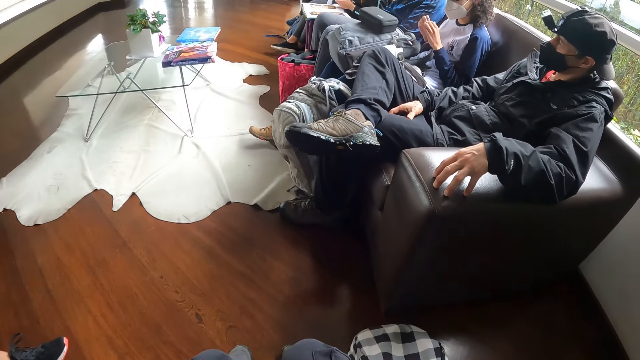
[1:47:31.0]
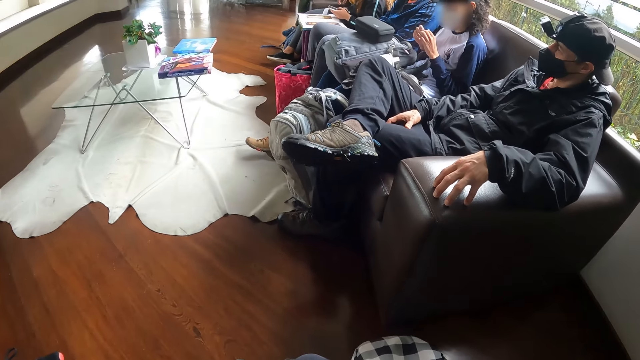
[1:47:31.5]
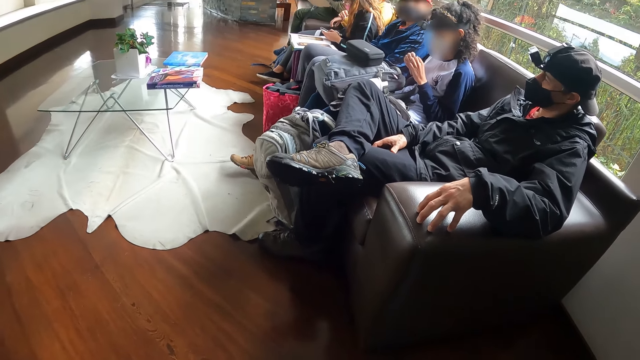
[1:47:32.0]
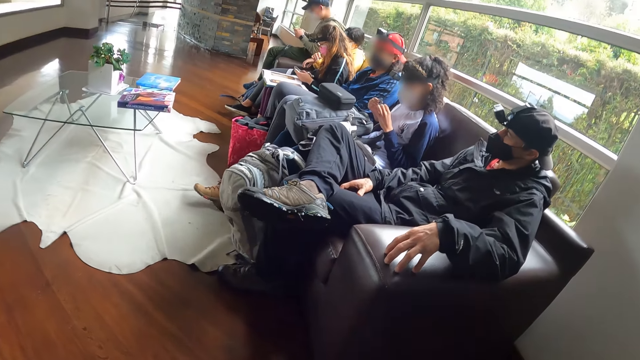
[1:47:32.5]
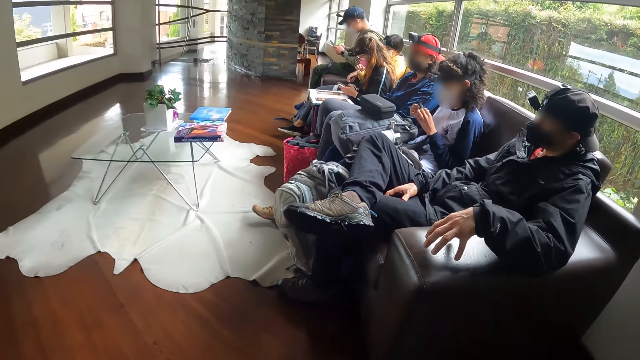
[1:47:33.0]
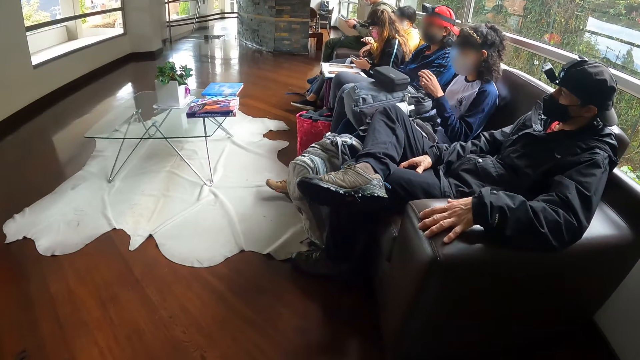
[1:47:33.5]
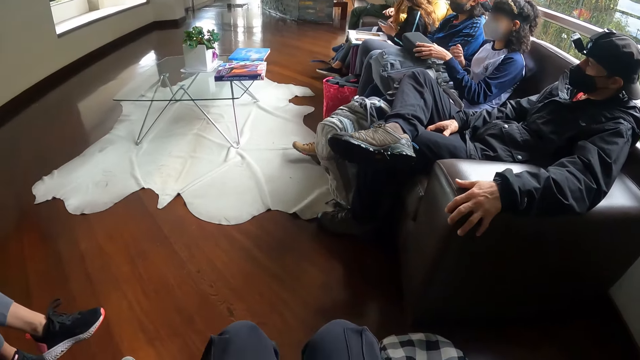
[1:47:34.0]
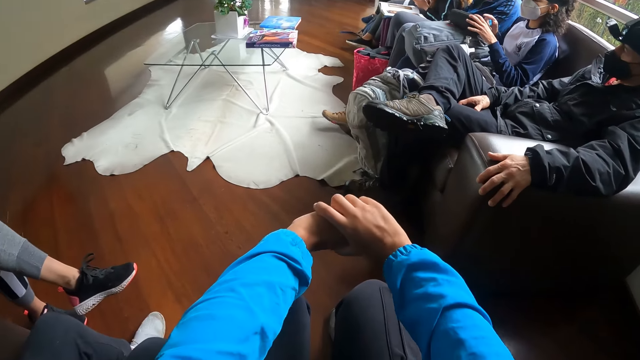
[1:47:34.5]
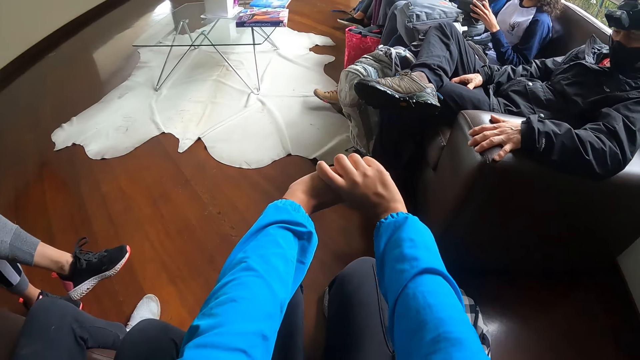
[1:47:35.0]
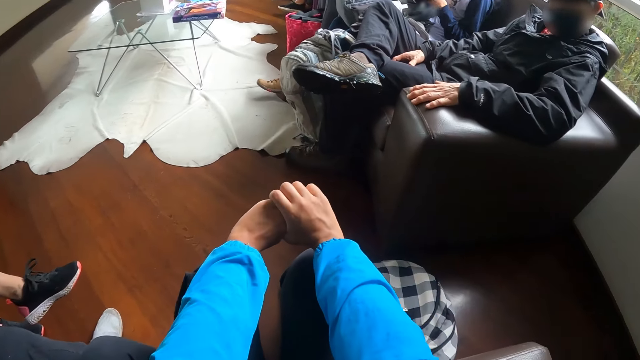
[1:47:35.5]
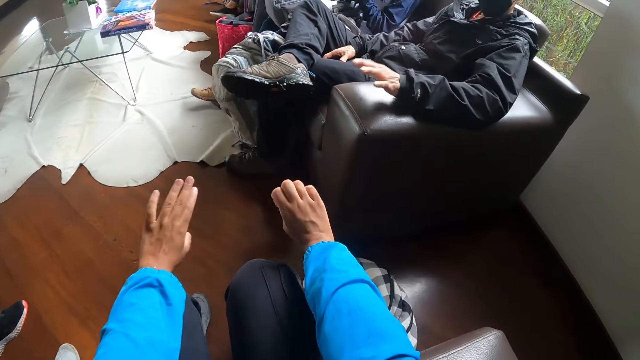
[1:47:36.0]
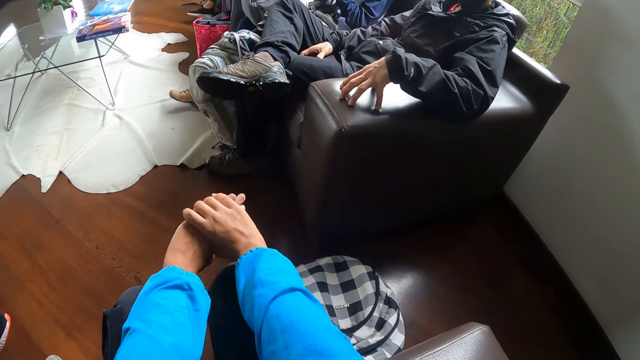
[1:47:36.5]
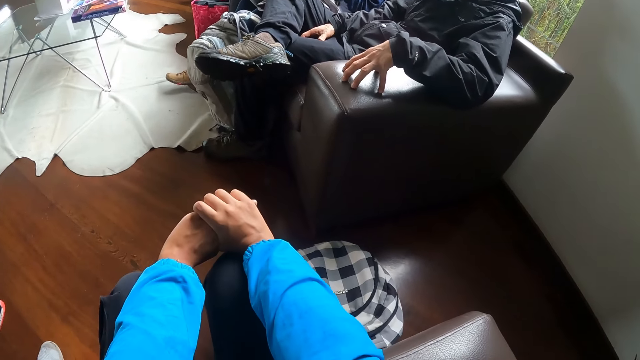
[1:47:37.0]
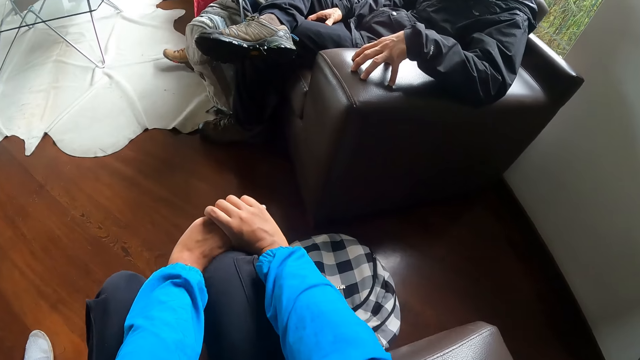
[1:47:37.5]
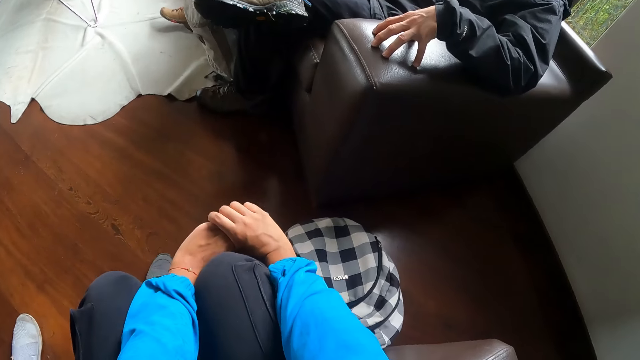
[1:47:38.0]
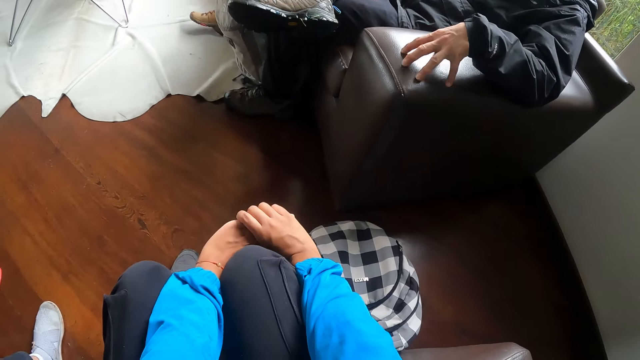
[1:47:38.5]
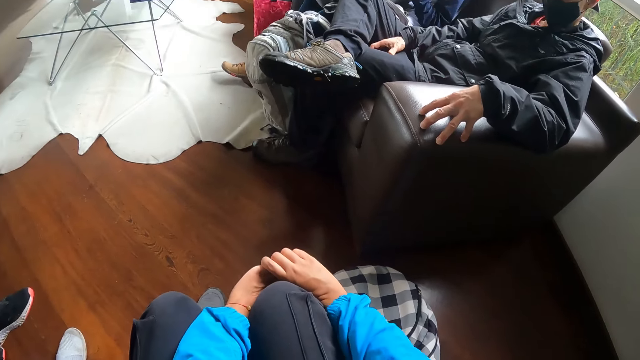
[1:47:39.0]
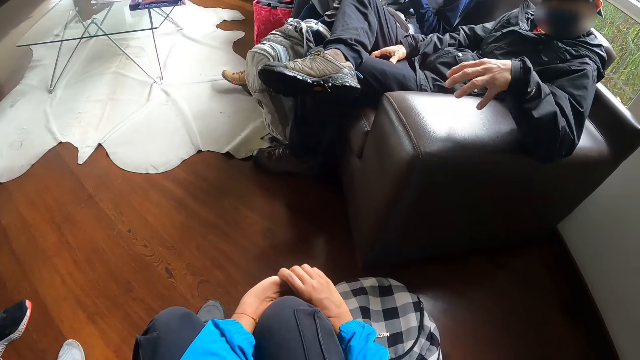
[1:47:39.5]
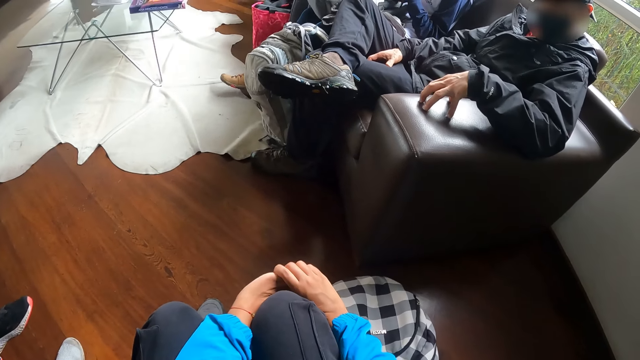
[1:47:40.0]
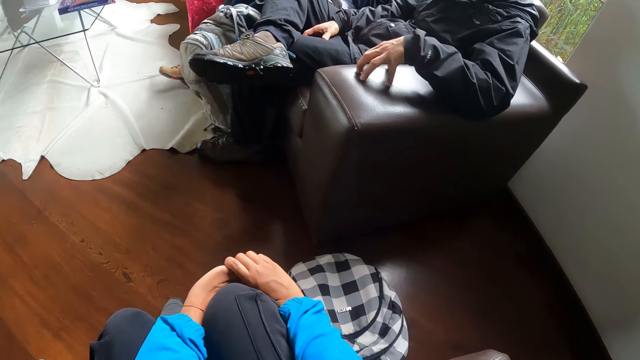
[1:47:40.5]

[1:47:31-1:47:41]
The camera wearer stares at the window. A woman picks up a box on a bag with her left hand. The camera wearer interacts with a man.

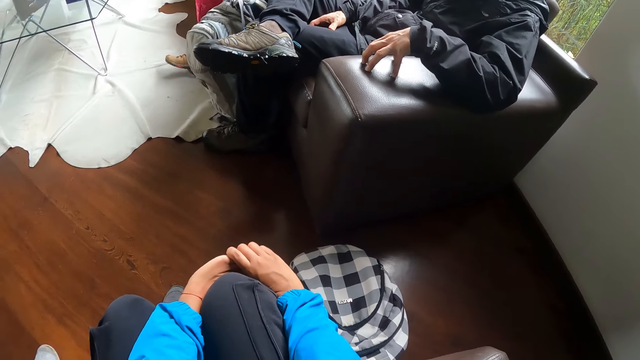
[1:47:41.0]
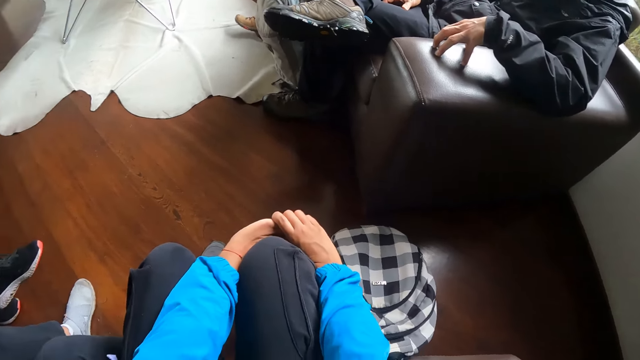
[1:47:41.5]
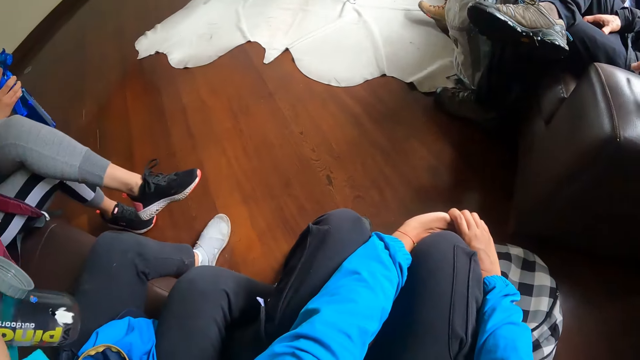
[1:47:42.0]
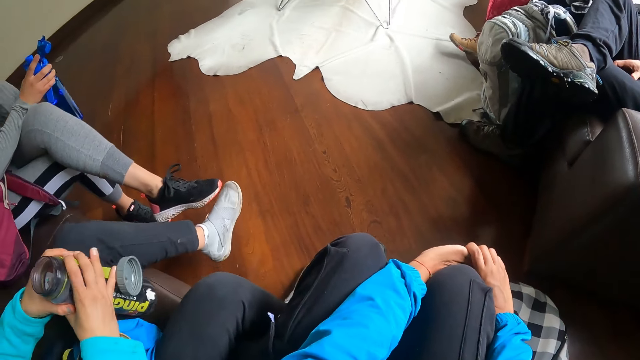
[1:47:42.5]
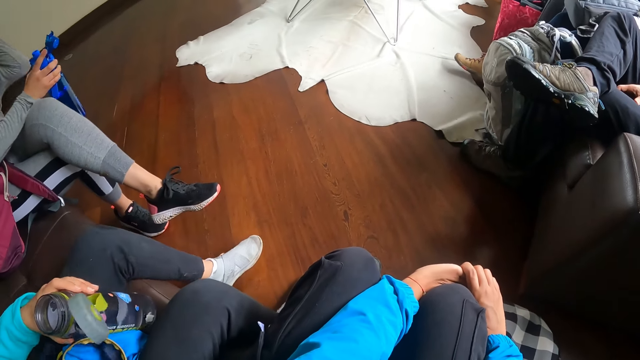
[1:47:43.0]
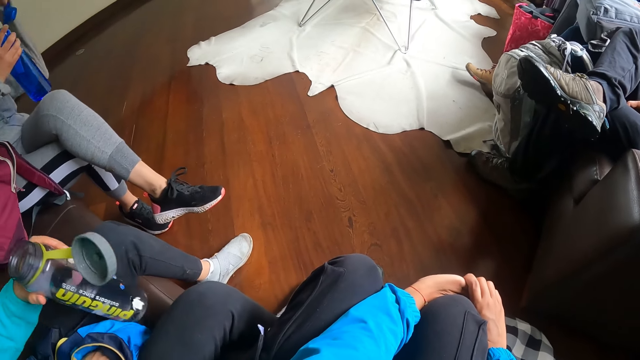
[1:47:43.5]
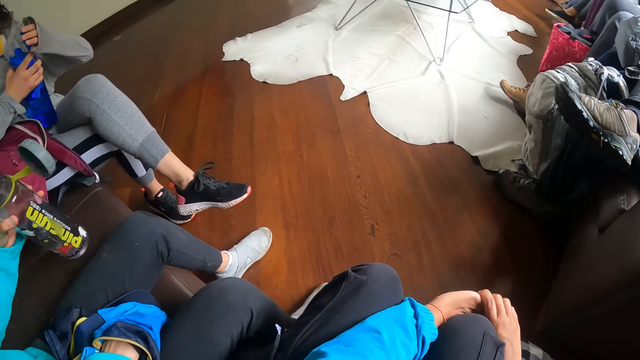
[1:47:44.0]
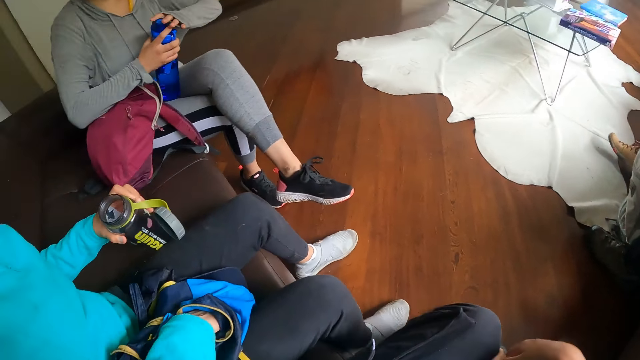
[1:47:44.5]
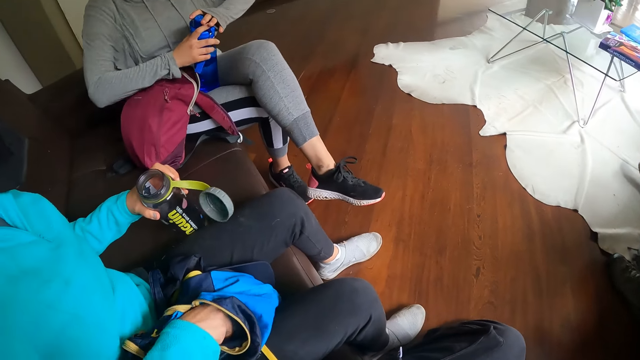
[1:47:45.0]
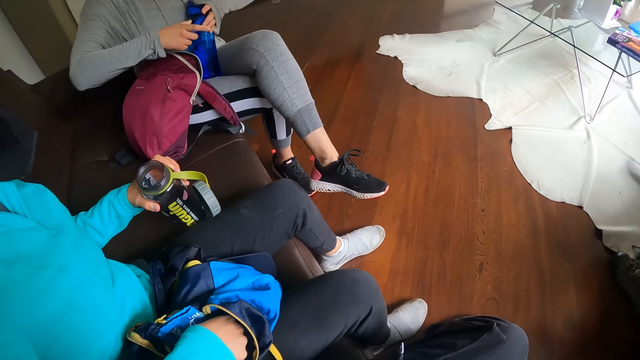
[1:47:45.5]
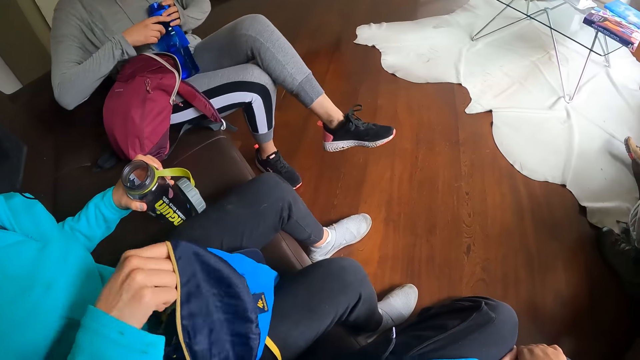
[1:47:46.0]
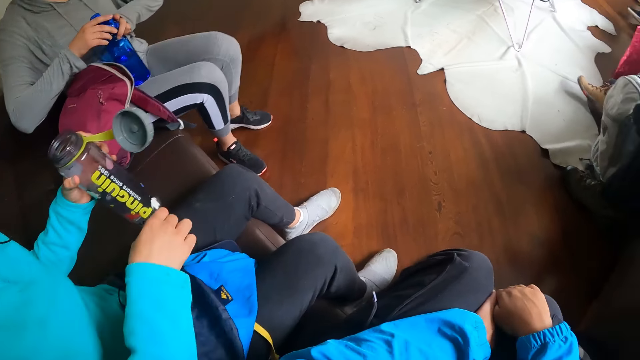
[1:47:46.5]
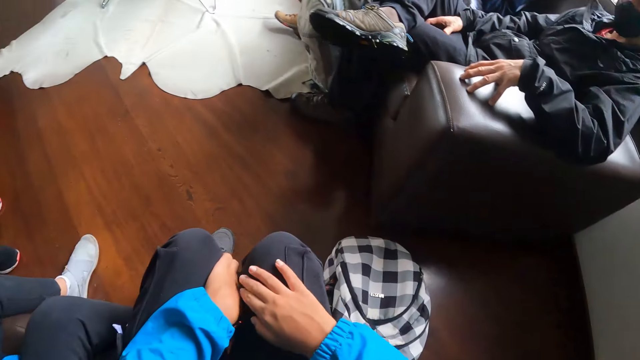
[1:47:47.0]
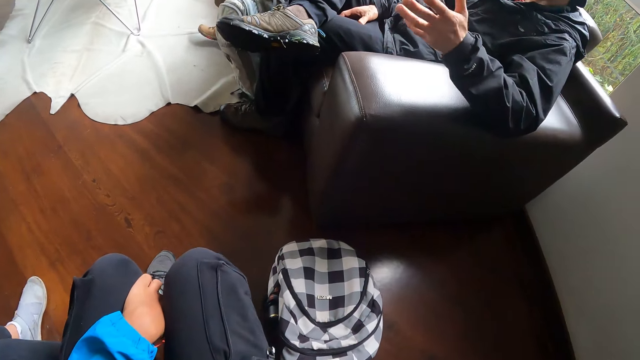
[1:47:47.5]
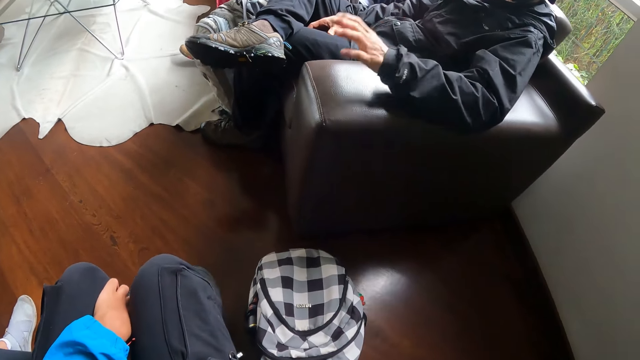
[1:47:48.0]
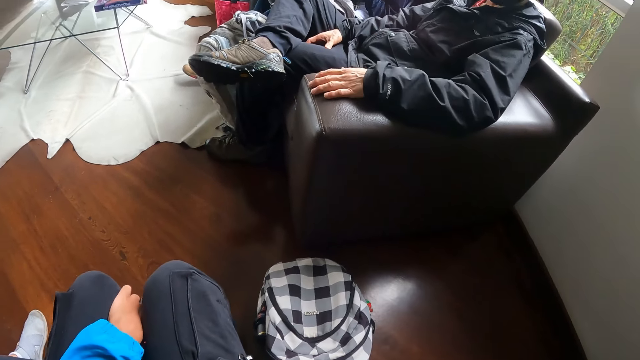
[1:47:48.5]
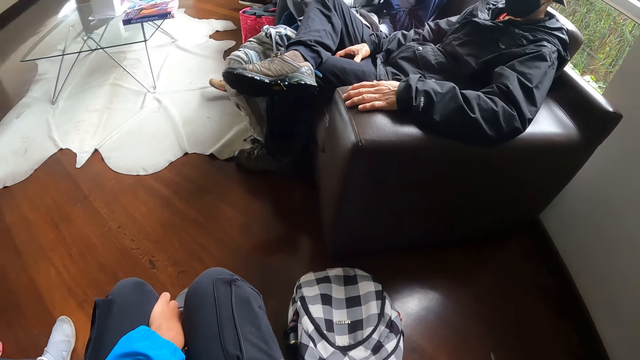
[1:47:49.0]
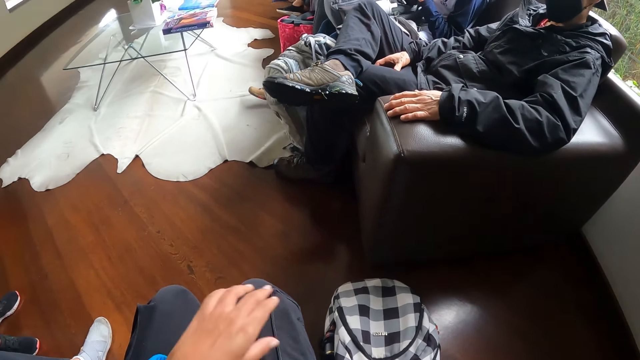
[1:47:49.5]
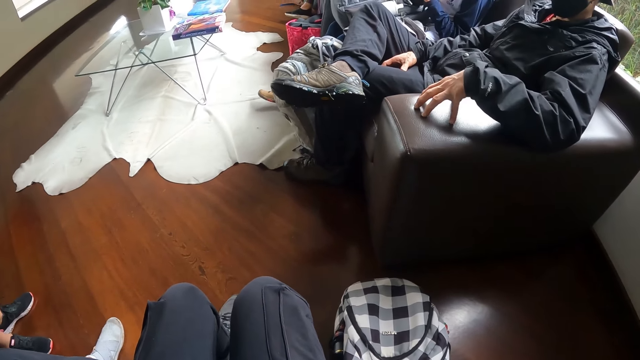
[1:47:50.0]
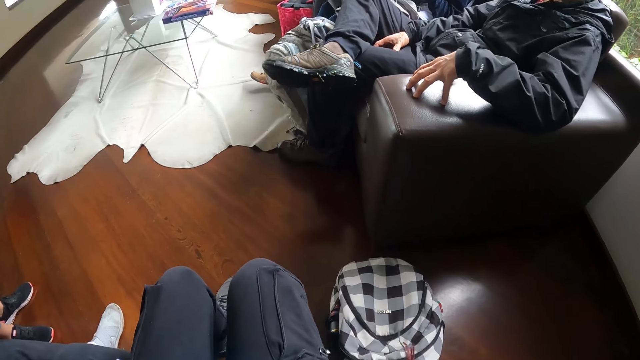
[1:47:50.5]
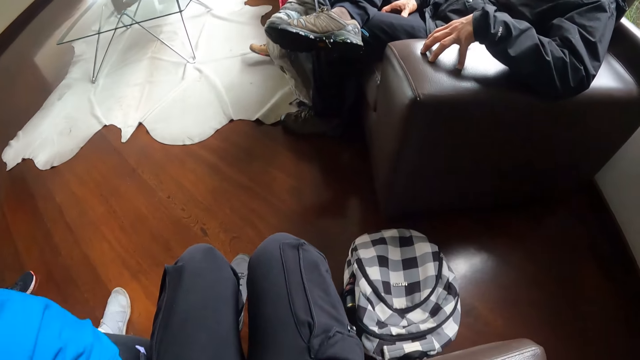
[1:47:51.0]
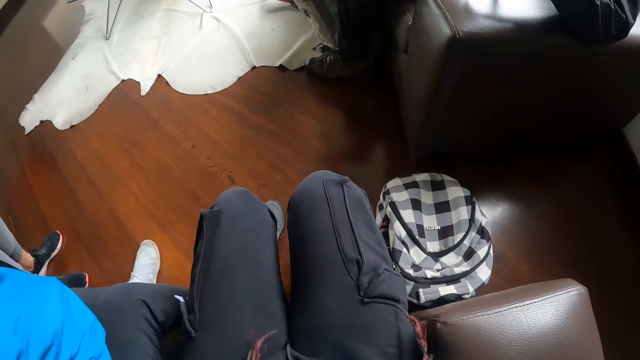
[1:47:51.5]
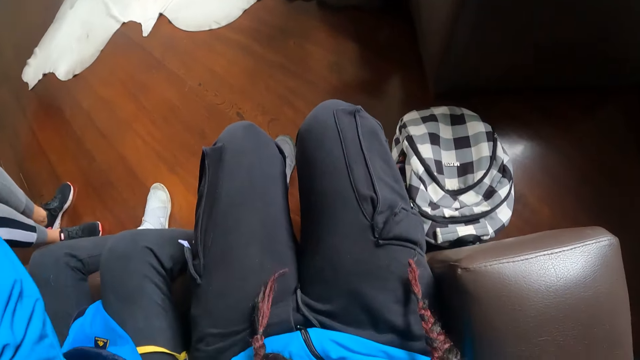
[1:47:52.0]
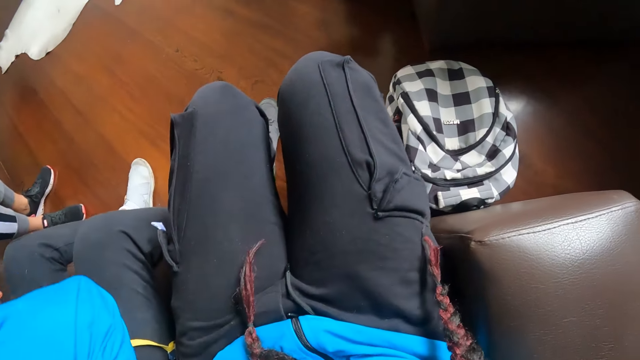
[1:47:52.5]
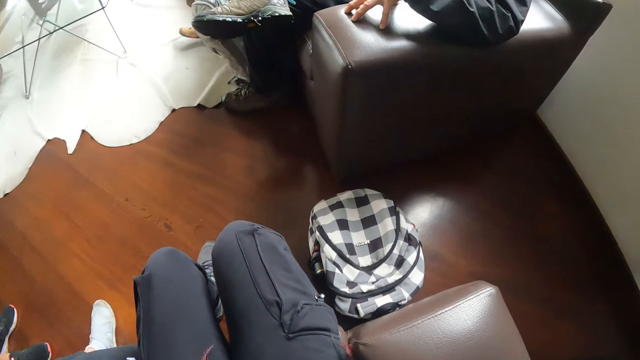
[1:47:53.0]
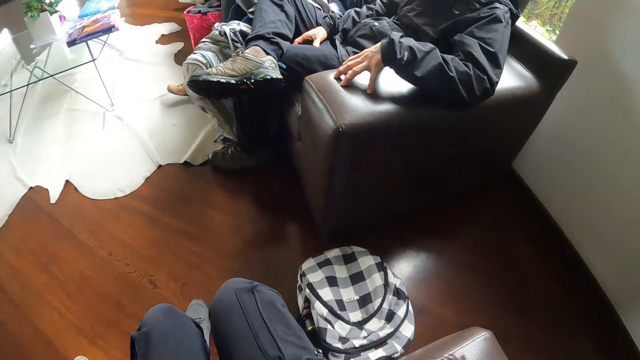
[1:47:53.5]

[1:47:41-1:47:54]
A woman places a bottle on the chair with her hands. A lady drinks the water from the bottle. The woman dips her right hand in a bag on the chair. Another woman closes the bottle with her left hand. The lady touches the bag. The first woman brings out a voice recorder from the bag with her right hand. The lady closes the water bottle. The camera wearer interacts with a man. The lady touches something.
